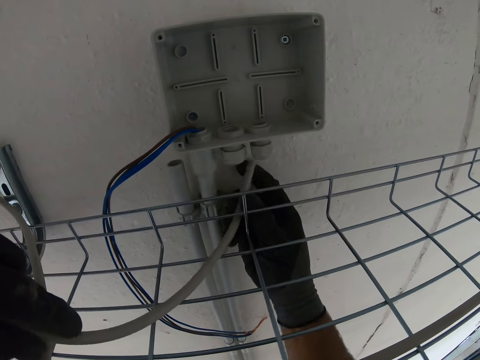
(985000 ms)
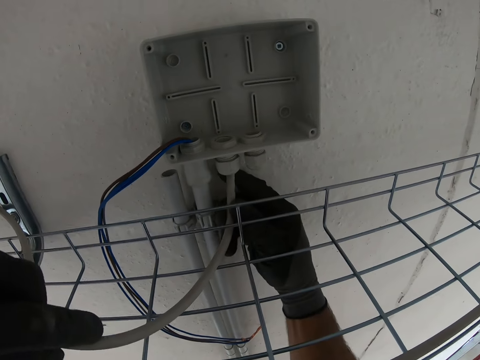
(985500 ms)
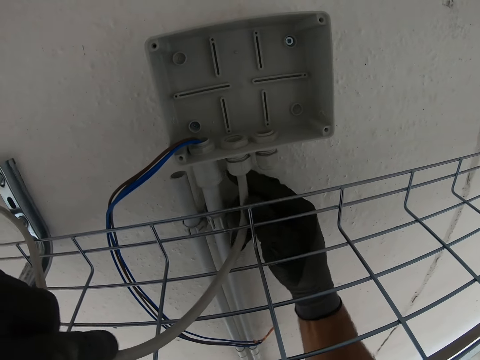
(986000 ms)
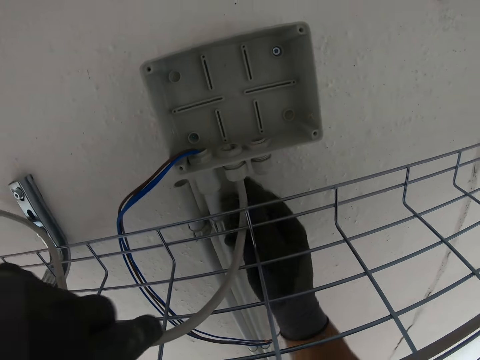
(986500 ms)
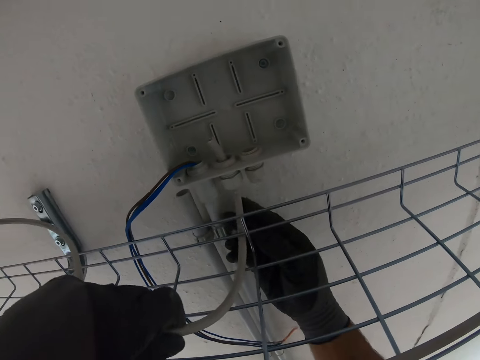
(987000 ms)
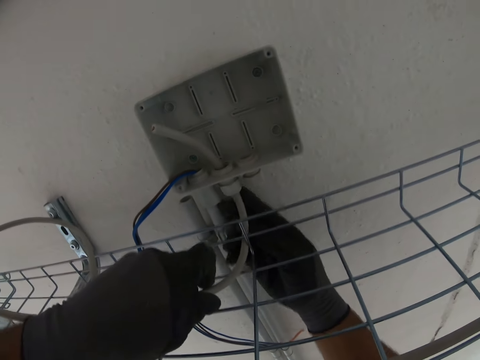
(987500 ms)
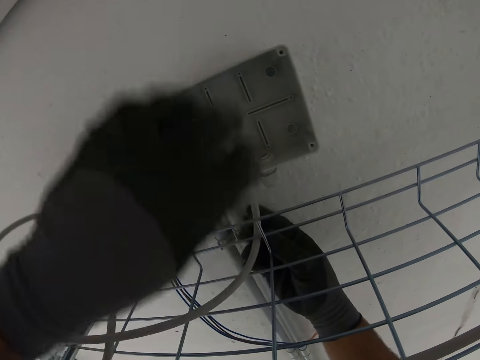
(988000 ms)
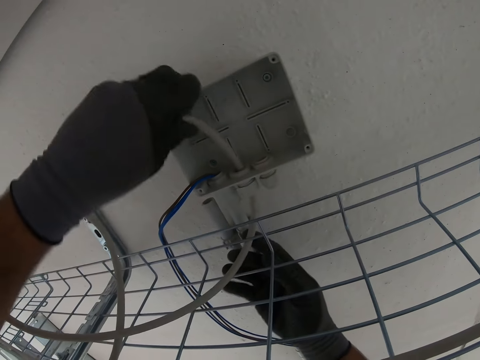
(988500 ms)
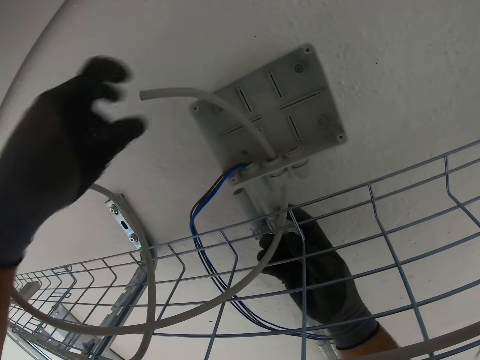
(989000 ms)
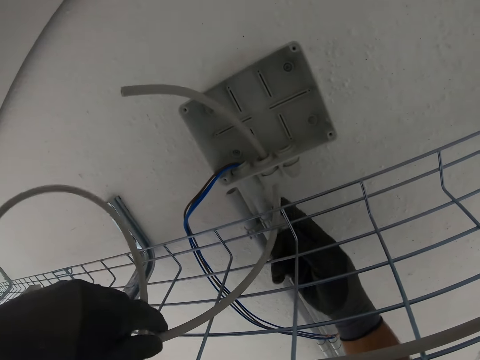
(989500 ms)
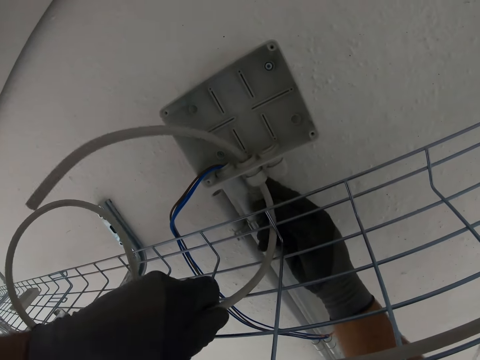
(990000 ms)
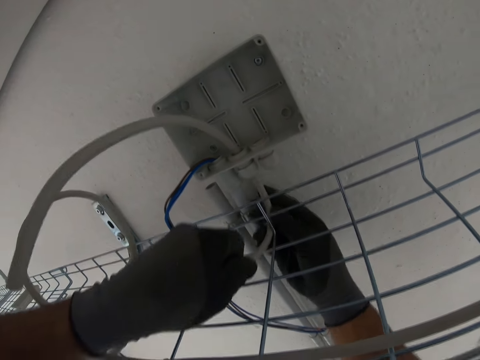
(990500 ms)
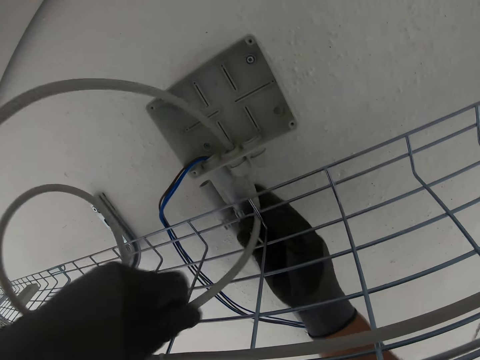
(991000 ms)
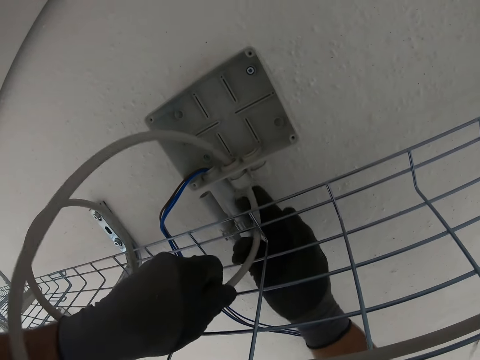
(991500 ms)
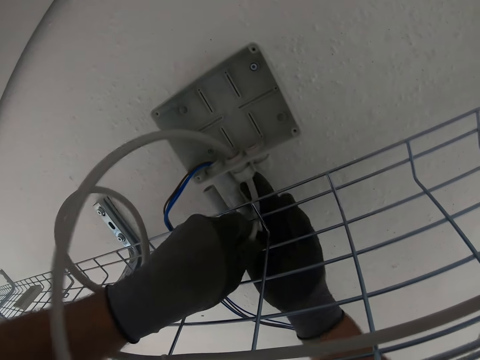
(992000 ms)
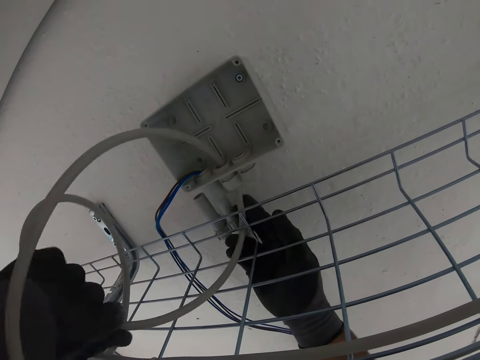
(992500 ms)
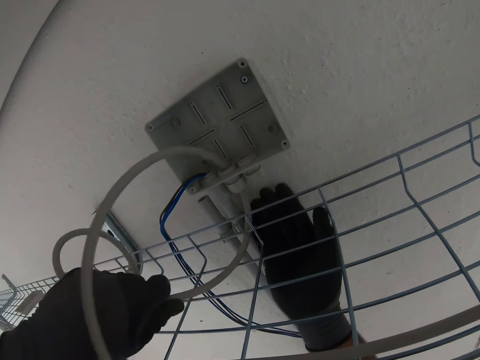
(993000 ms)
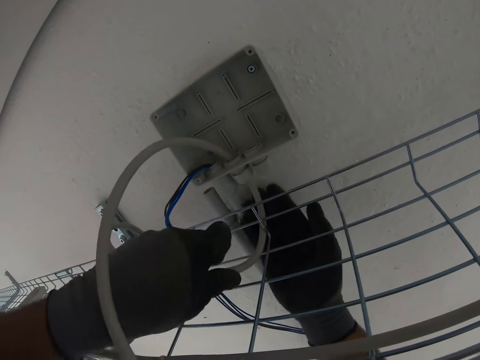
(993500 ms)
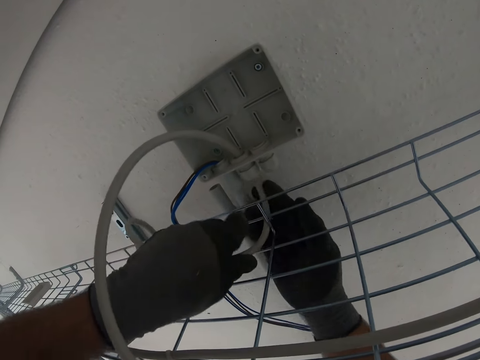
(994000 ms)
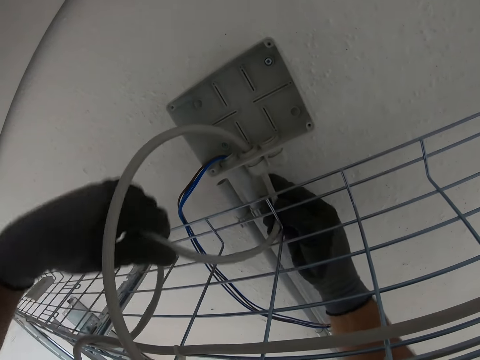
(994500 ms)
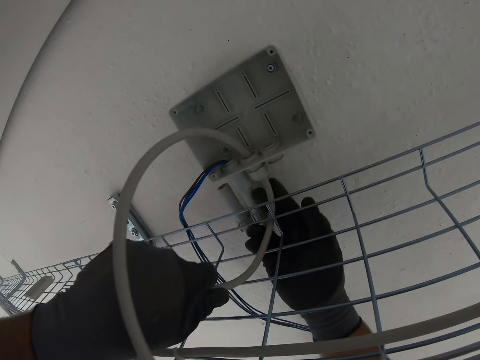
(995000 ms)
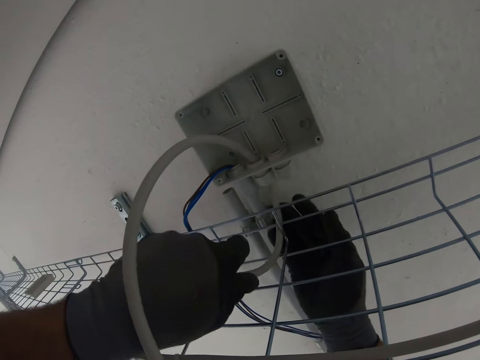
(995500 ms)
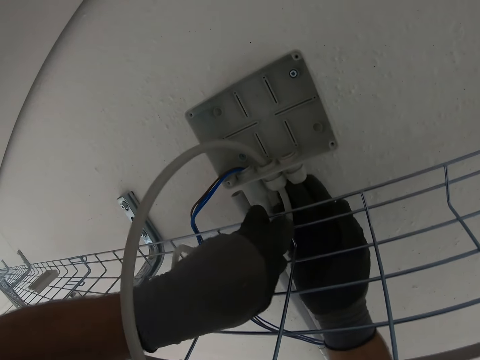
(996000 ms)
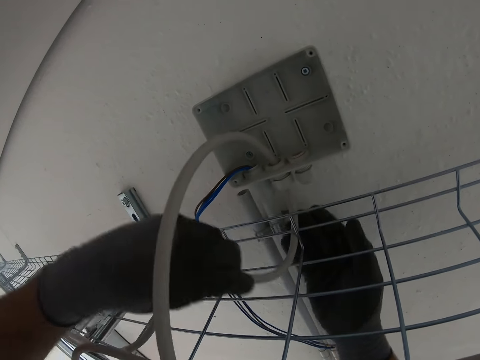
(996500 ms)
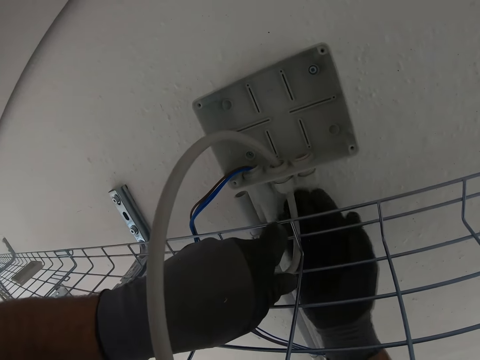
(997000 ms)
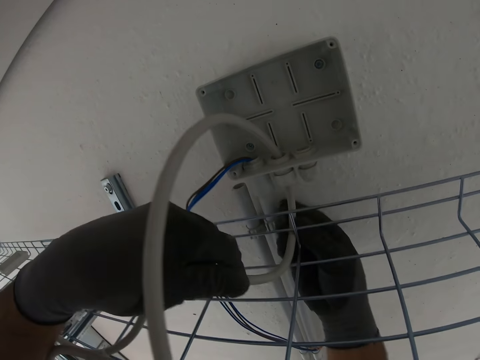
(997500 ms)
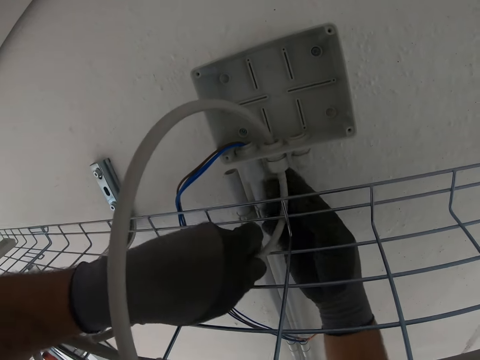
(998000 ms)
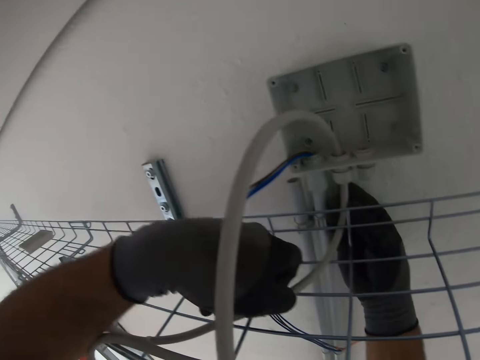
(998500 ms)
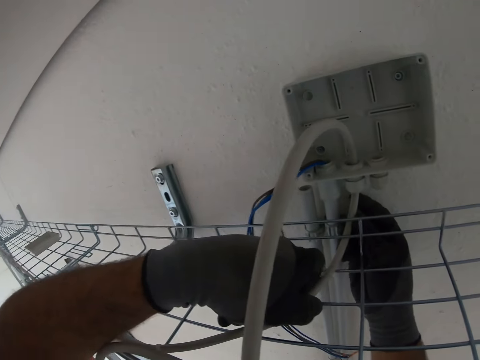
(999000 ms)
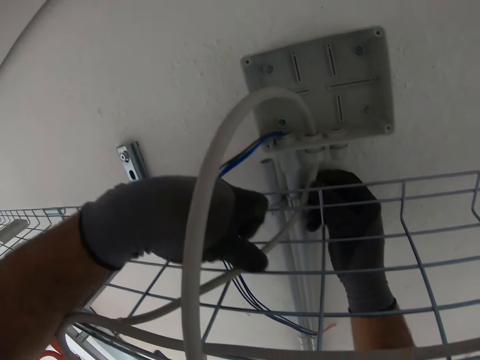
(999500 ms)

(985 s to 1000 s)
The camera wearer places the cable in the fuse holder. They fix the terminal wires.

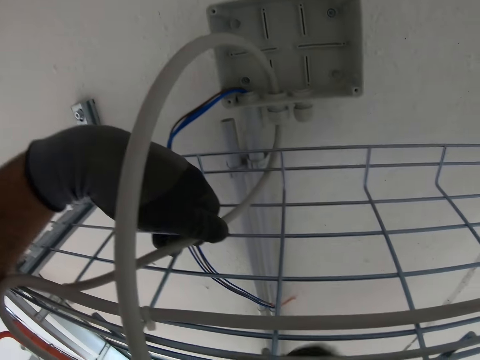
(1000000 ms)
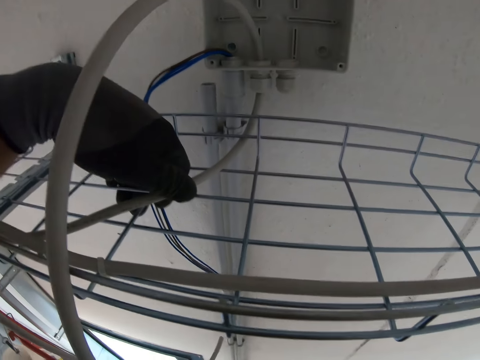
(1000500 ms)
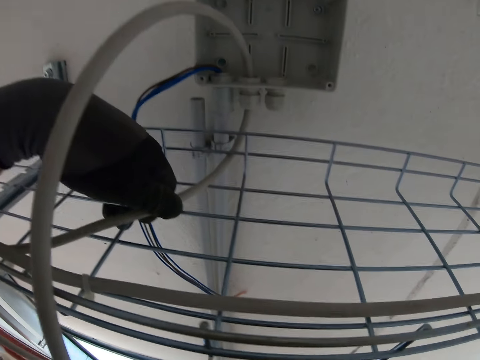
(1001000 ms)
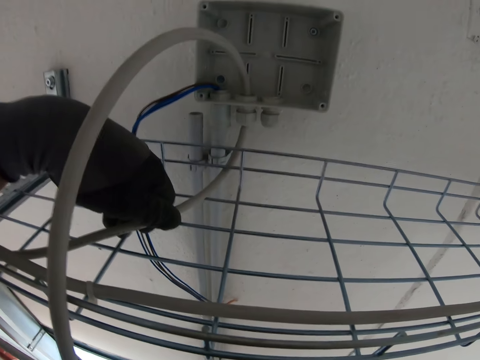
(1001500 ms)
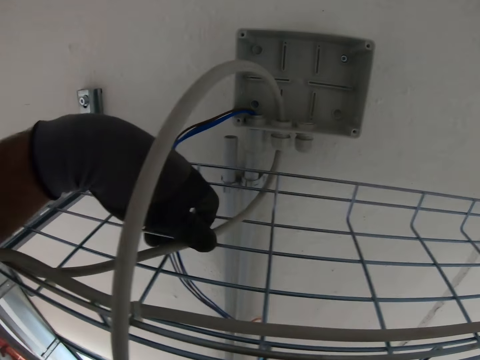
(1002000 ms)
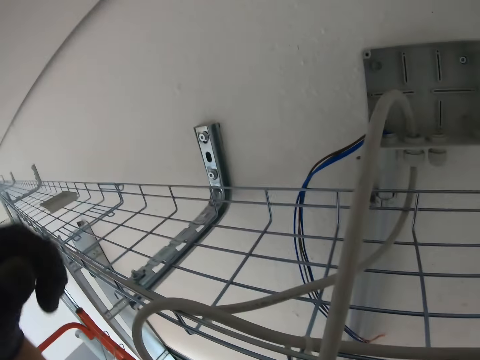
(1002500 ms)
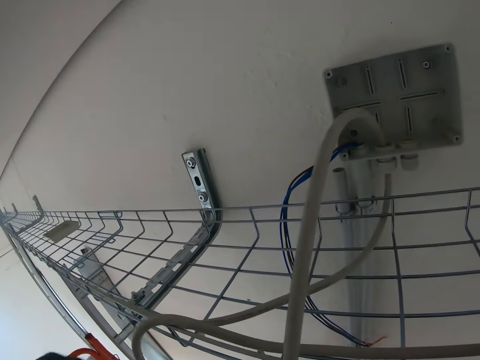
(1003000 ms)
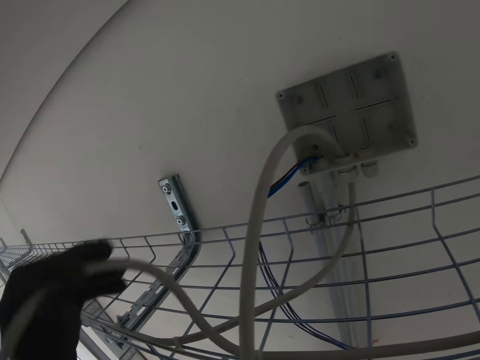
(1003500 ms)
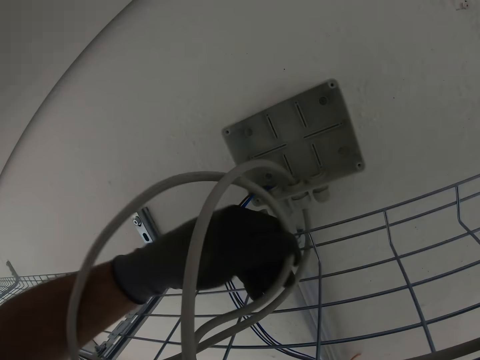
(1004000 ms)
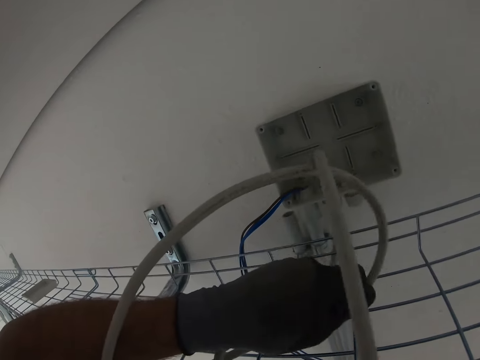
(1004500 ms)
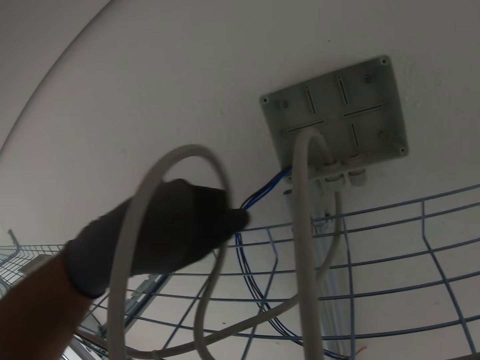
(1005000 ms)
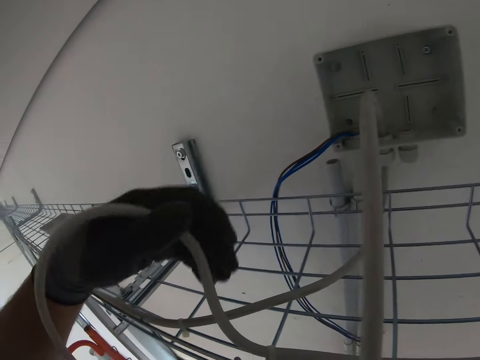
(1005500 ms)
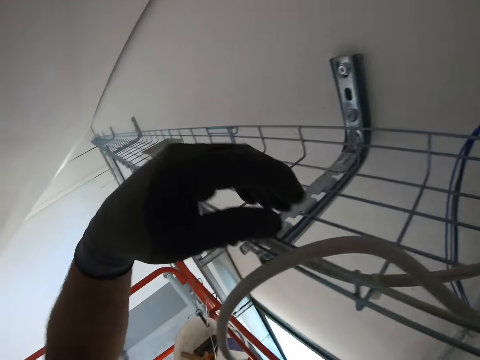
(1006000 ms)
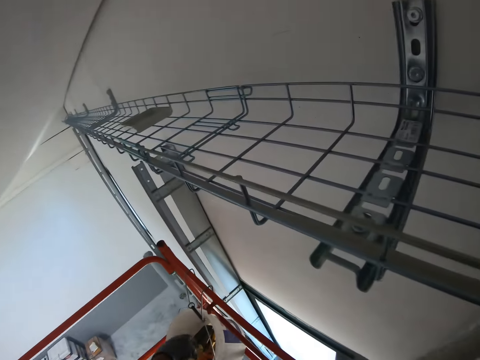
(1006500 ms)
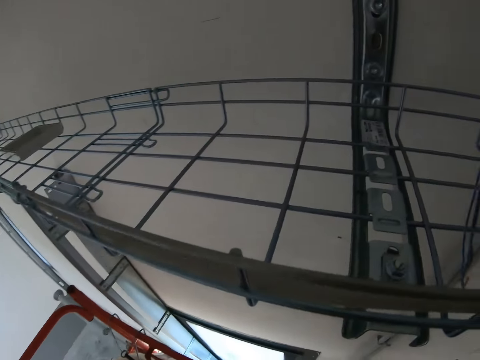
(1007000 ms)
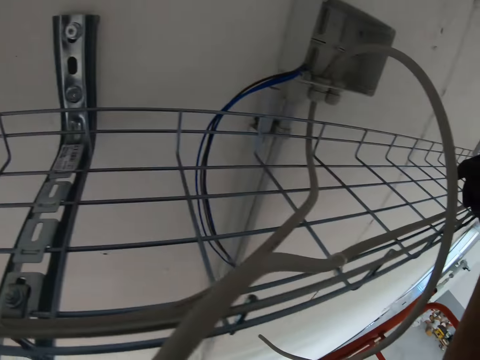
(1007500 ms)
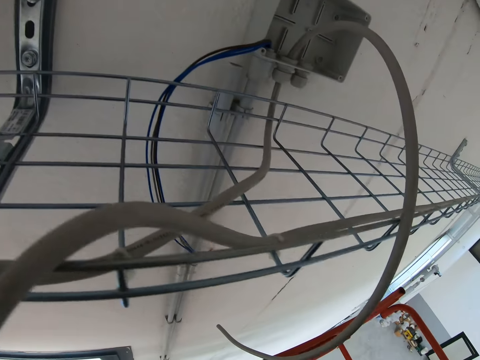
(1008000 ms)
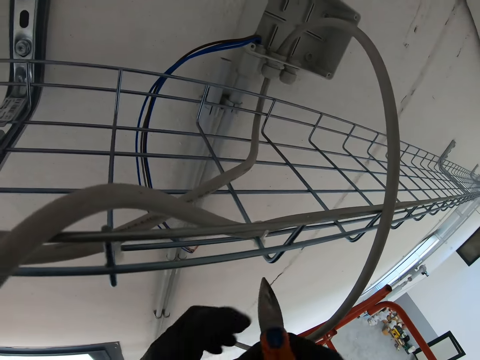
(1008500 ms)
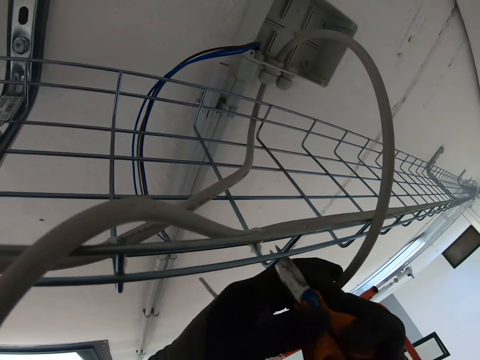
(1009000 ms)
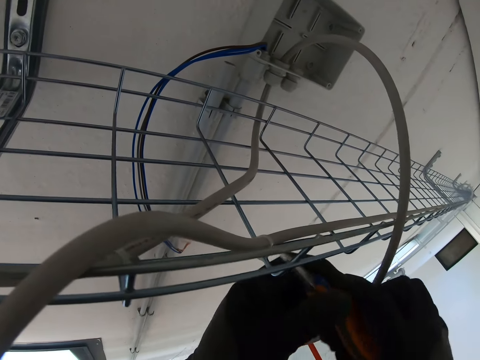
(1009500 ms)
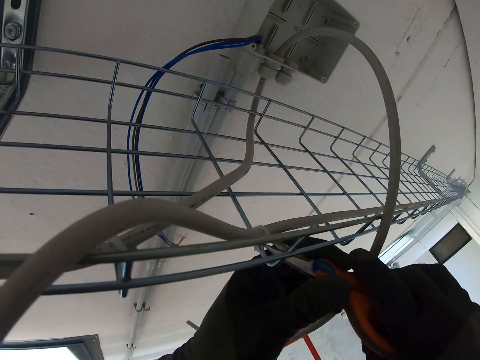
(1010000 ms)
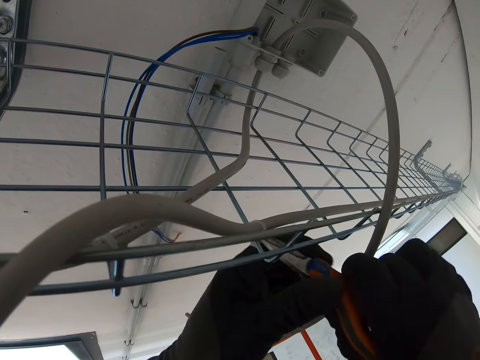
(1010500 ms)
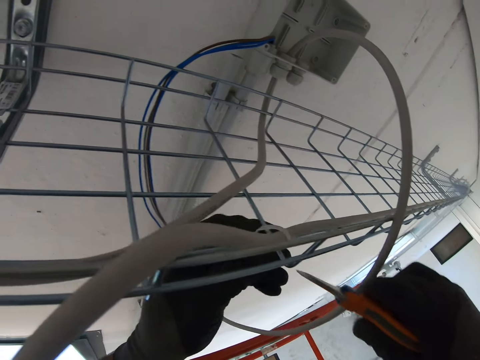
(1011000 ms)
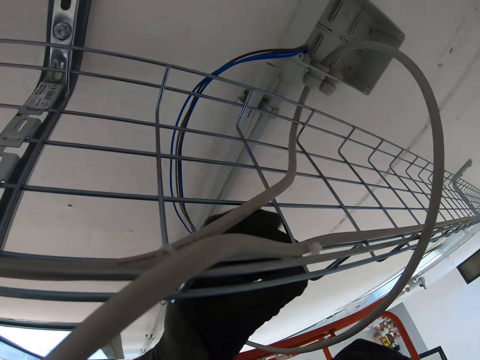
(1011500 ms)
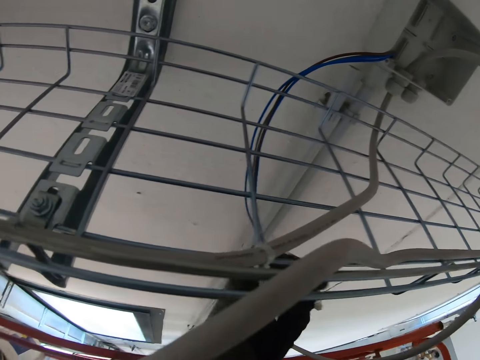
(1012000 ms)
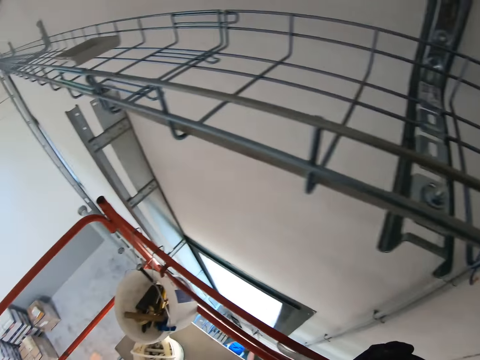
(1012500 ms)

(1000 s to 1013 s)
The camera wearer moves towards his left. He takes the pliers from something. He cuts the zip tie with the pliers and picks up the zip tie.
